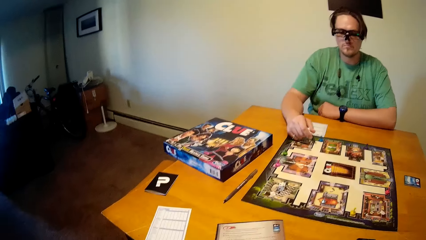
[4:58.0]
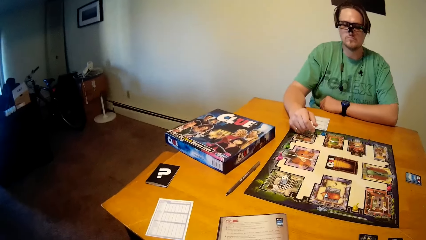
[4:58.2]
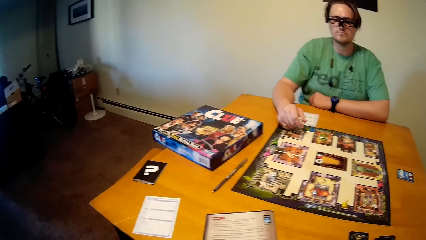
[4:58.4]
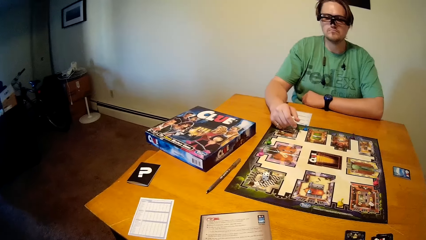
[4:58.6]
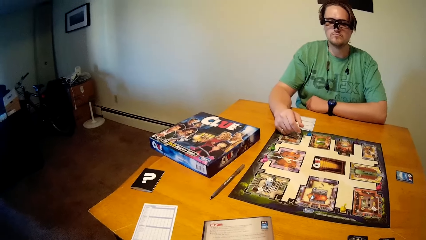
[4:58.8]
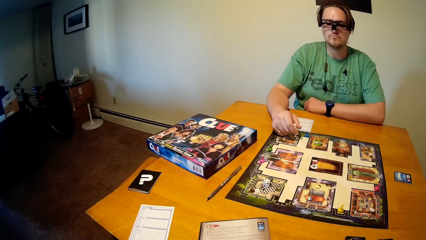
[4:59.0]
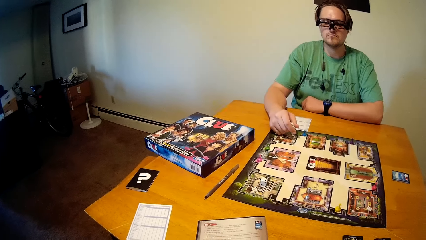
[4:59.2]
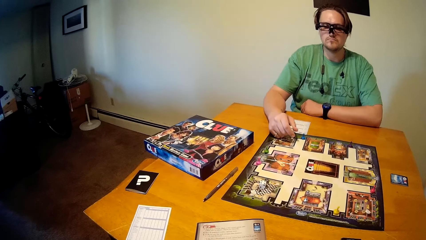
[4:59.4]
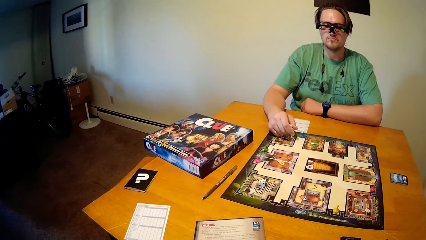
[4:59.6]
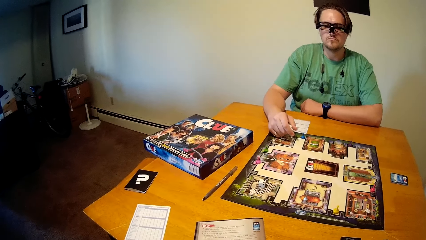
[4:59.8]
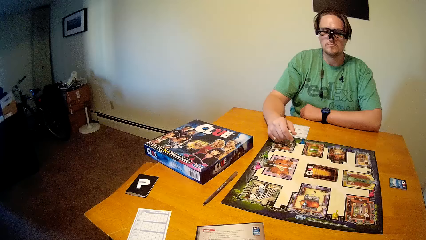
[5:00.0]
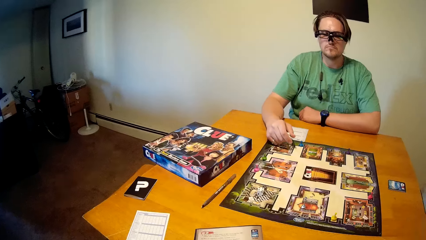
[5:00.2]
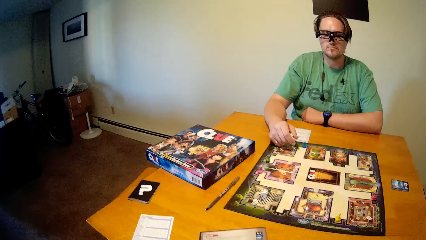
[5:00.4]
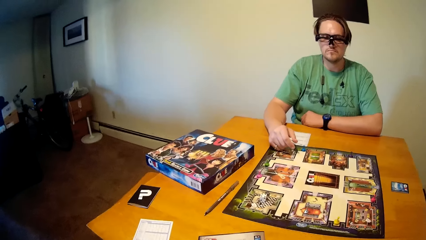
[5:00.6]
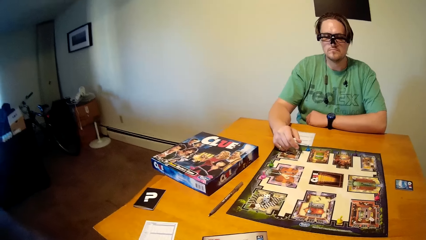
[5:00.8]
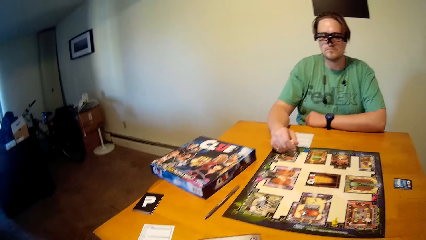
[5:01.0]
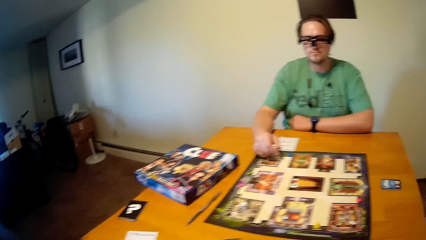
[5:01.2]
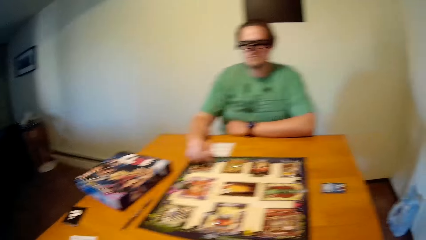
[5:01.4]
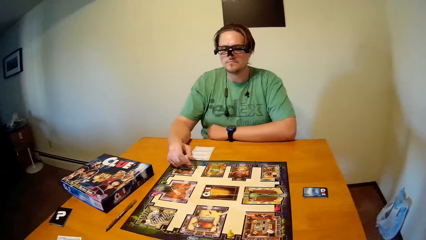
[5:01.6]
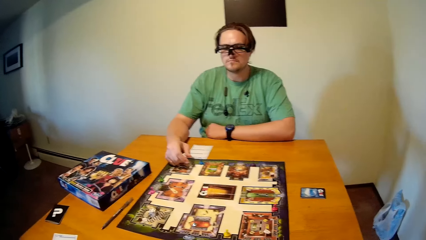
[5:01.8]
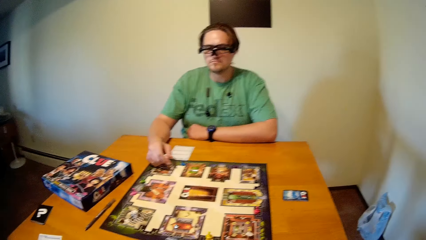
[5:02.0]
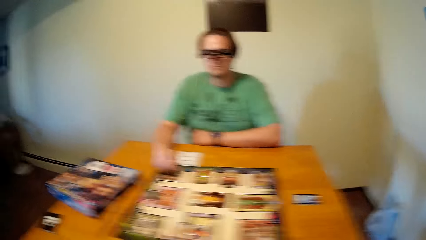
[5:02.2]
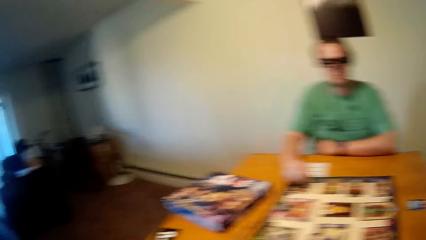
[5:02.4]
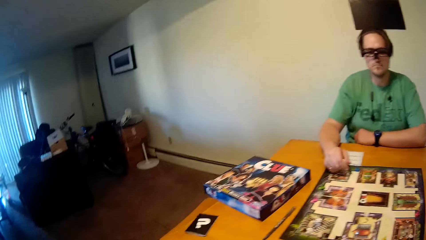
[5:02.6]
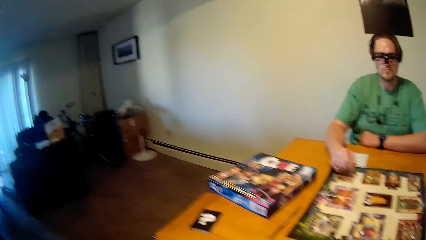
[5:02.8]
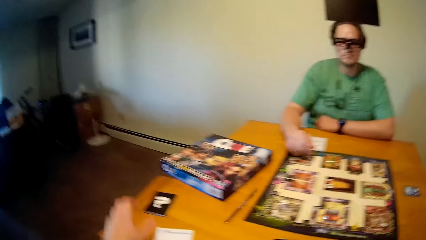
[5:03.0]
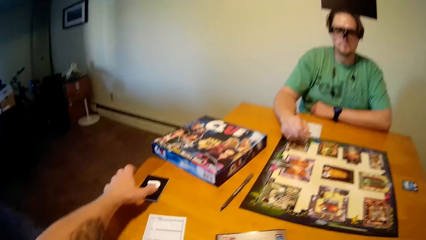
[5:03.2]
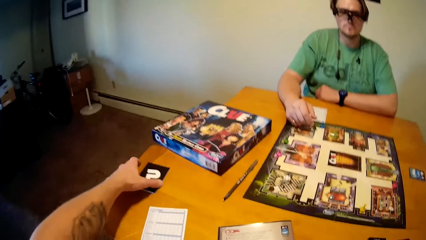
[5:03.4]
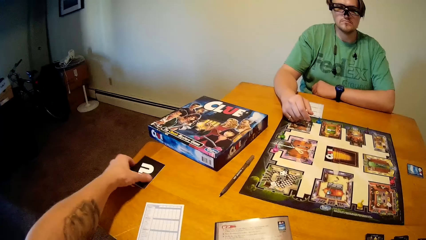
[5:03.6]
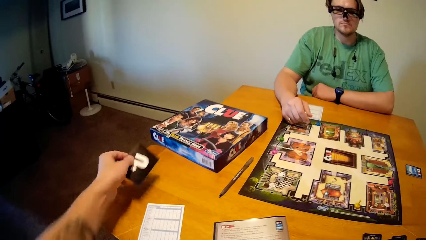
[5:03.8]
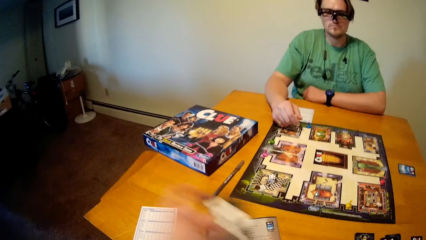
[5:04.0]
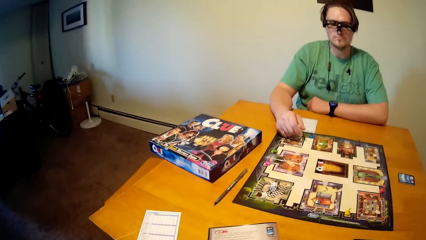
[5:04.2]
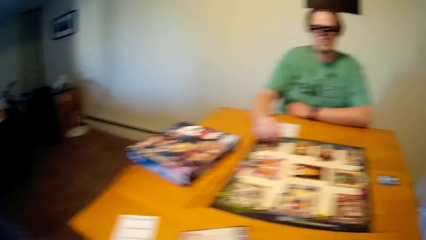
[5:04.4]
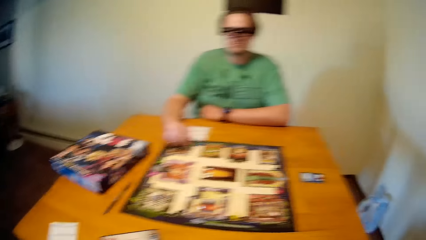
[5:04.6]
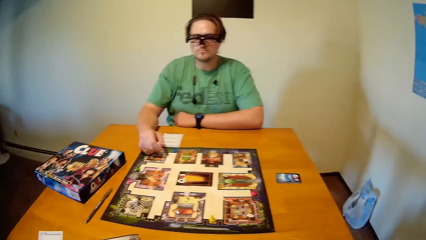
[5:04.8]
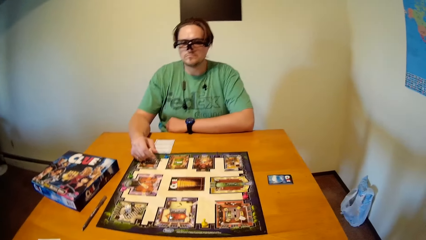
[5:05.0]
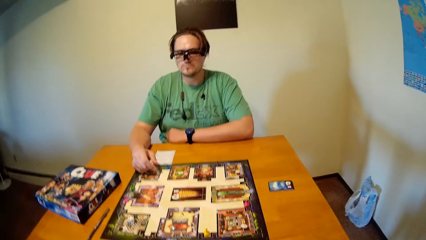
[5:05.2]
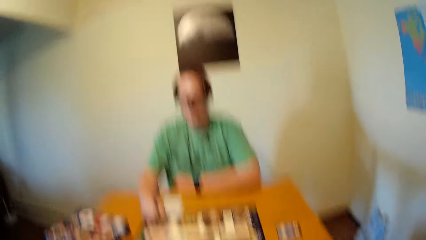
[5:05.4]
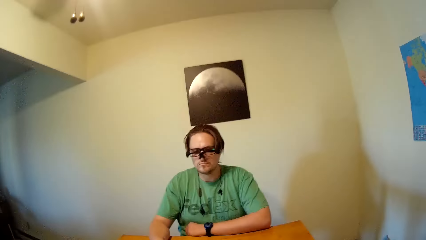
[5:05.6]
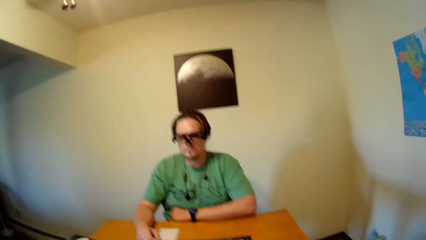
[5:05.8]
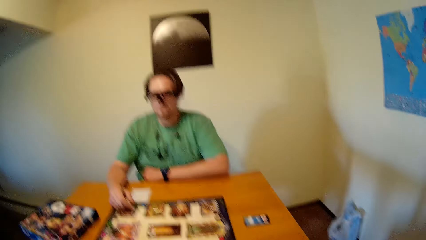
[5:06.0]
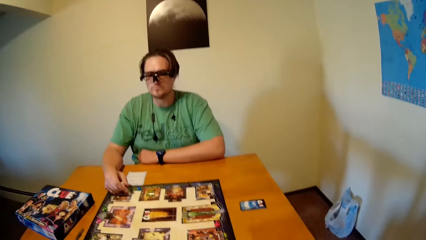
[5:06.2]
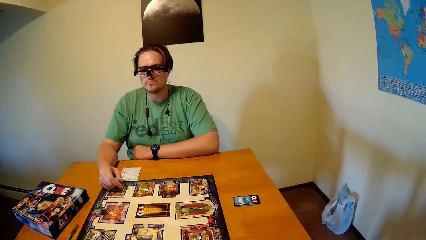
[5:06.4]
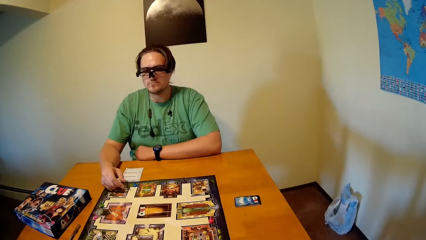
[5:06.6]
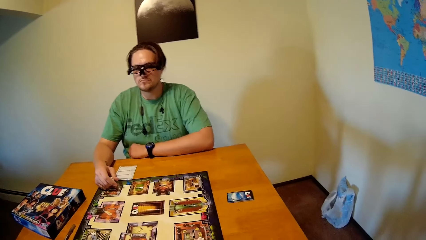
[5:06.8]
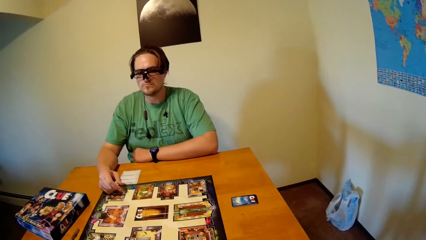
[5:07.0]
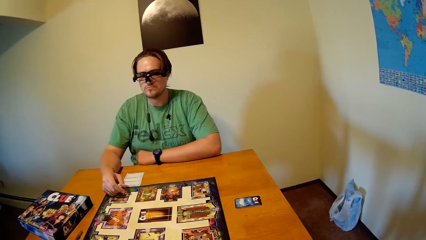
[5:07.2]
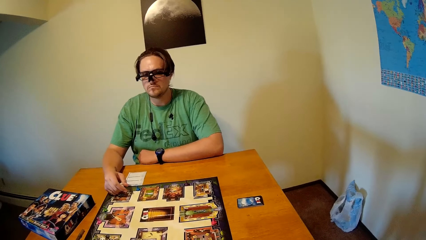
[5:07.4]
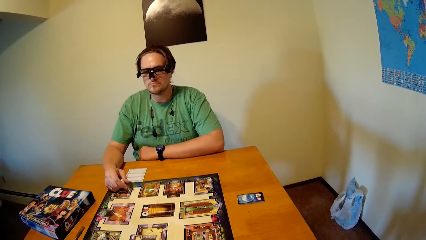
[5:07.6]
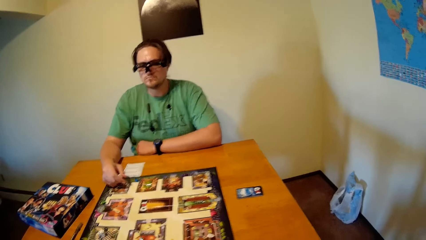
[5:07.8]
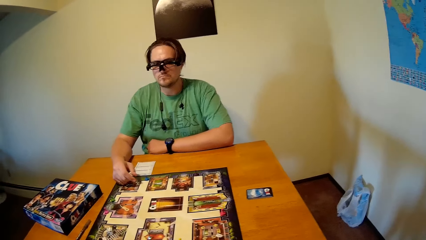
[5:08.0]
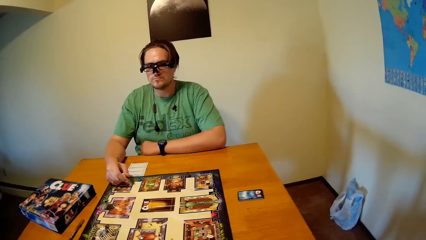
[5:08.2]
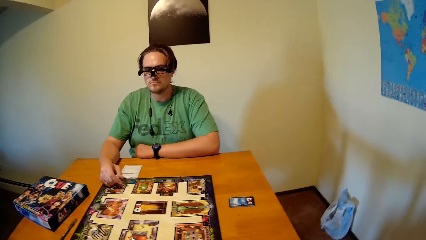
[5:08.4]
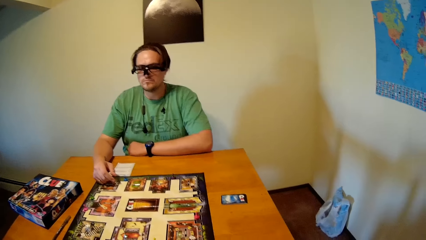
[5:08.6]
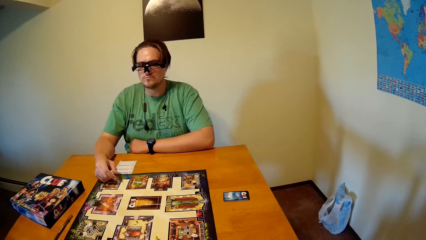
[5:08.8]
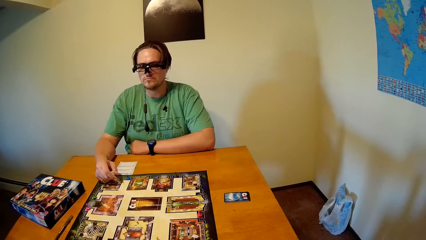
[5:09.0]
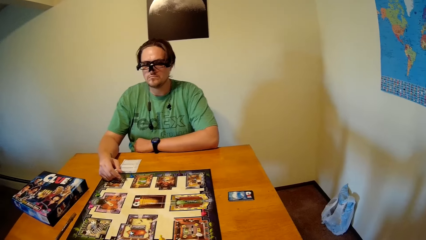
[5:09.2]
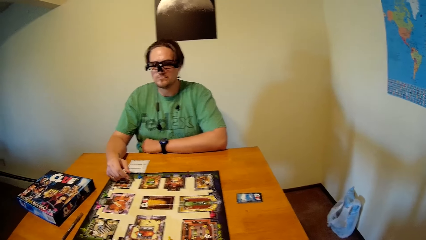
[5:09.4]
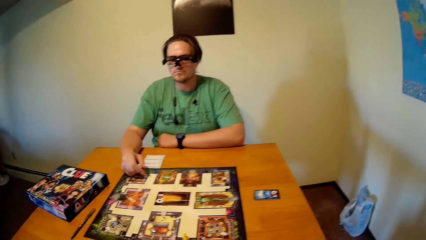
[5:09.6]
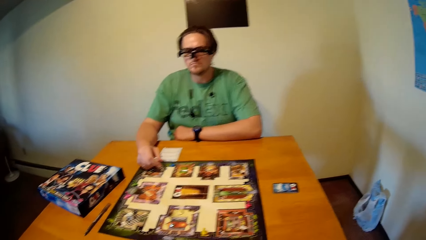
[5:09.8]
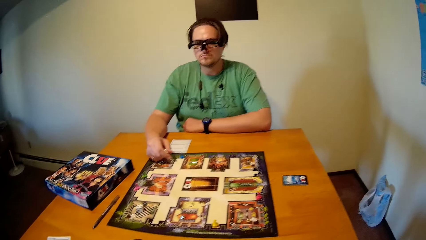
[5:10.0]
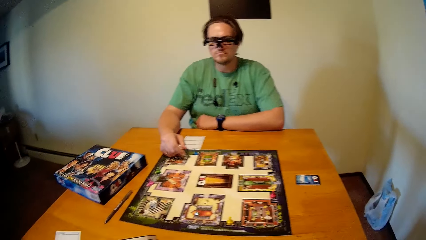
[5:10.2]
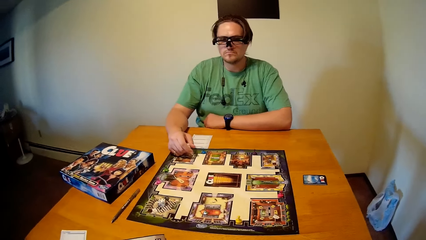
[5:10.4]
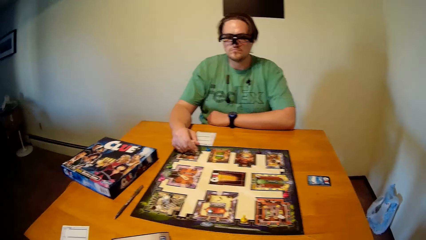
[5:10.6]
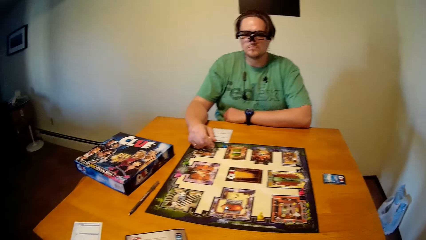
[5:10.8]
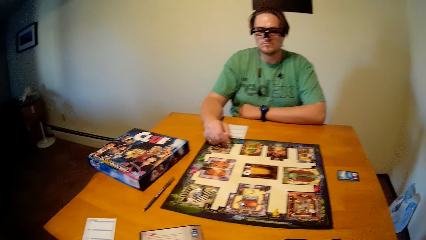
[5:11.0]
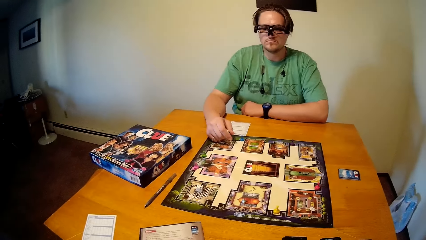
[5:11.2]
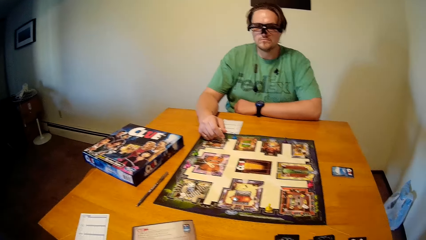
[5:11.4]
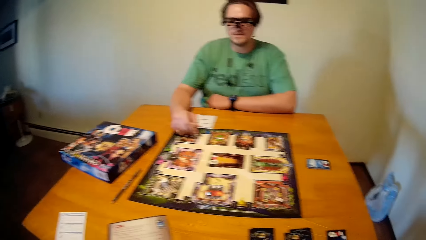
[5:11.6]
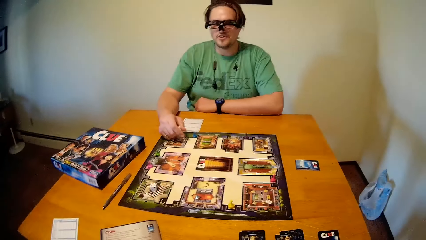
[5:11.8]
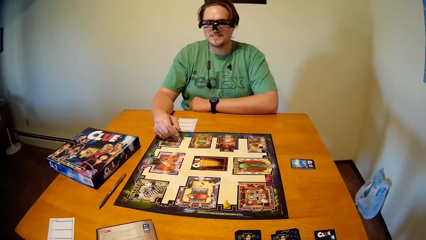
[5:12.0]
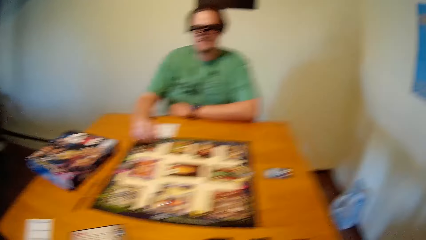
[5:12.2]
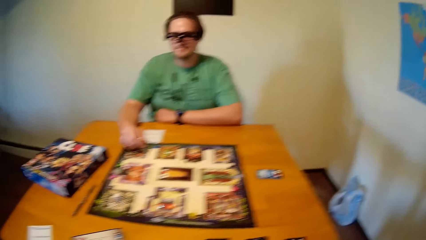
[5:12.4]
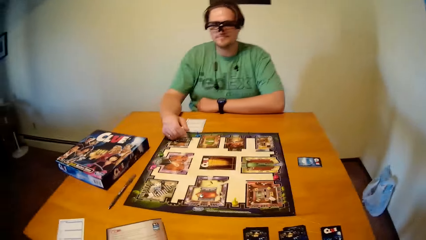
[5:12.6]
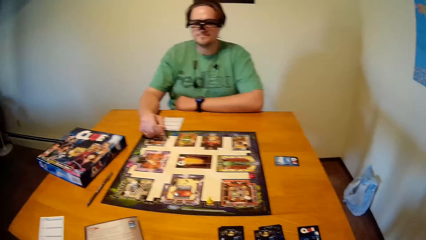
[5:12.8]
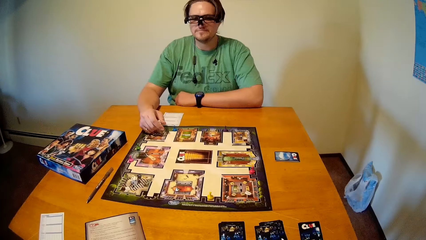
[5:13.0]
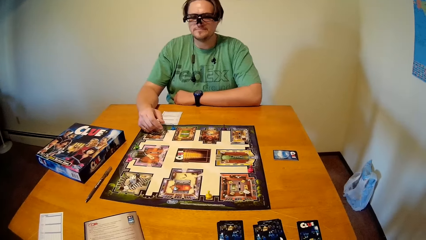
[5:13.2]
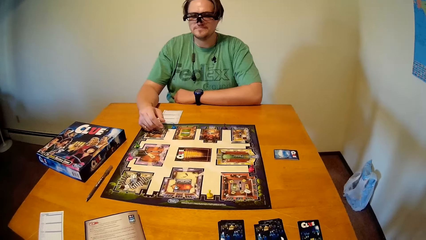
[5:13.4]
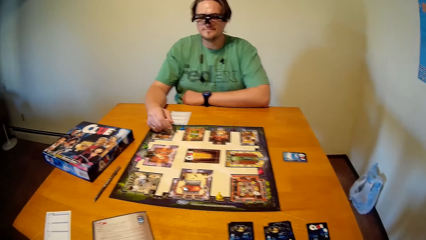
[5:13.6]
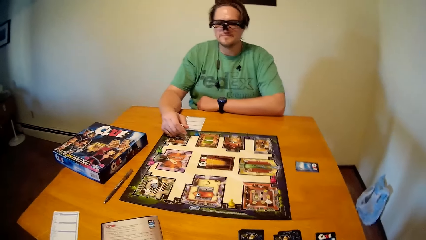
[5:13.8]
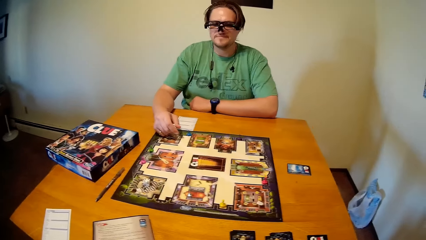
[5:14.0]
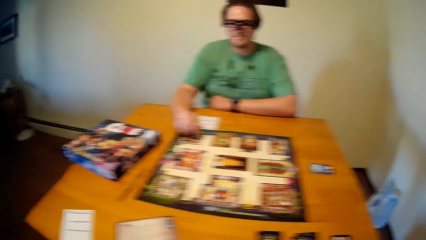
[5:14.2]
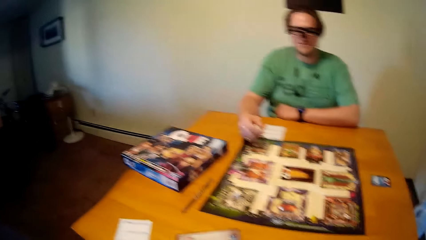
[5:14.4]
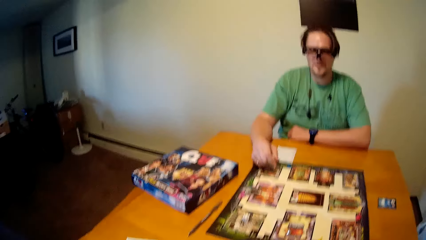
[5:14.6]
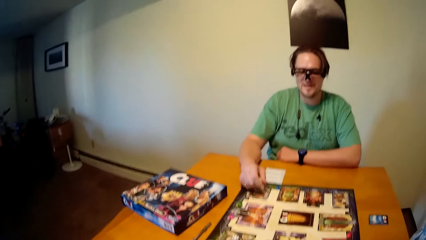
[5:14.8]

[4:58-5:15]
The camera wearer picks up a card from the table with his left hand.
